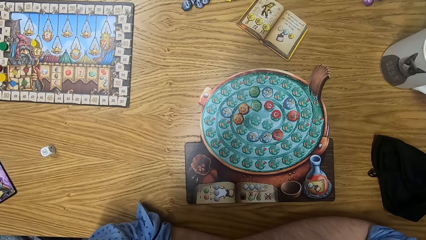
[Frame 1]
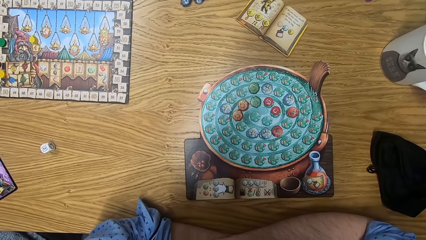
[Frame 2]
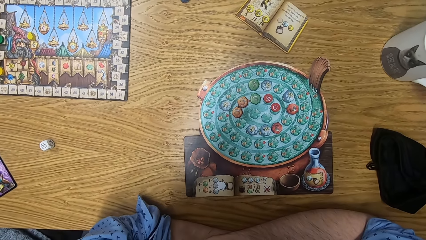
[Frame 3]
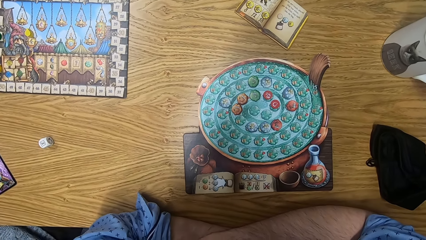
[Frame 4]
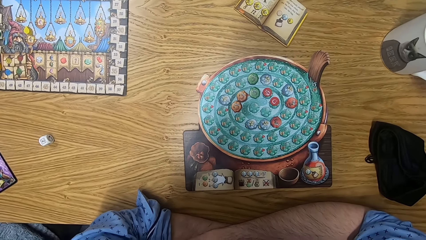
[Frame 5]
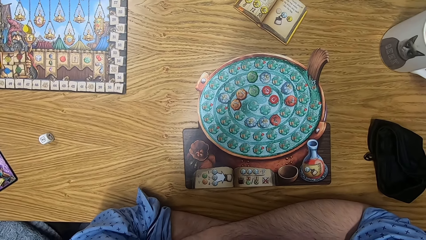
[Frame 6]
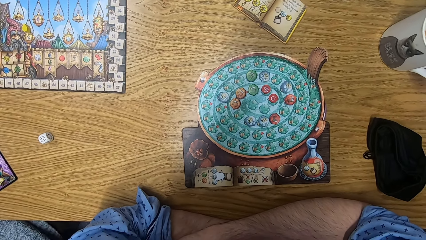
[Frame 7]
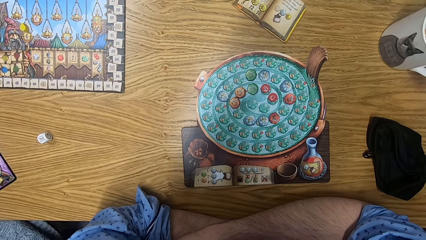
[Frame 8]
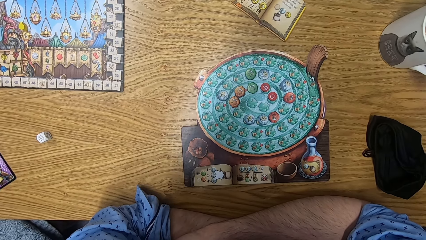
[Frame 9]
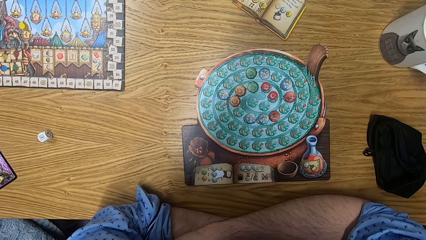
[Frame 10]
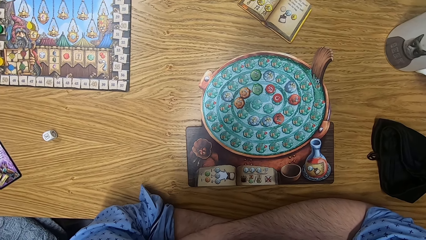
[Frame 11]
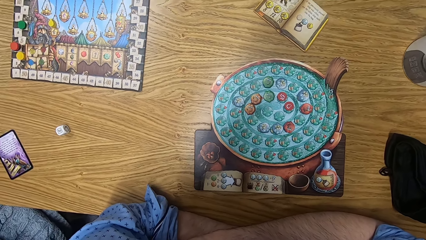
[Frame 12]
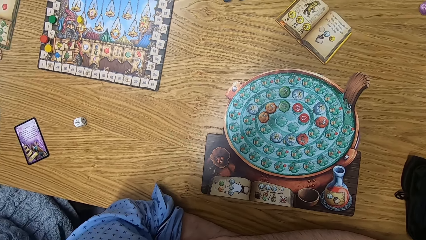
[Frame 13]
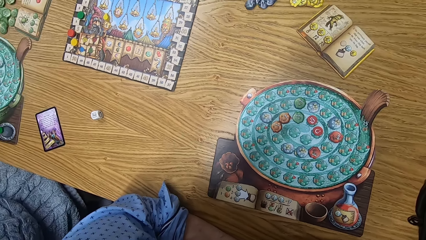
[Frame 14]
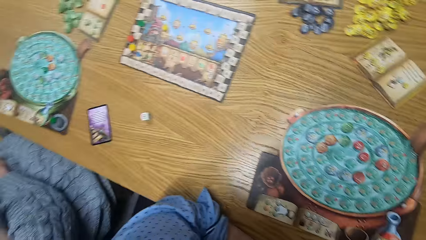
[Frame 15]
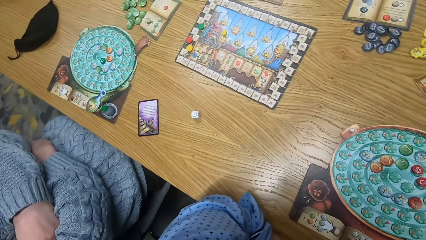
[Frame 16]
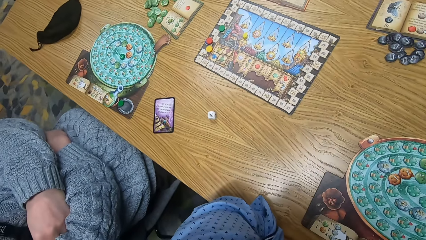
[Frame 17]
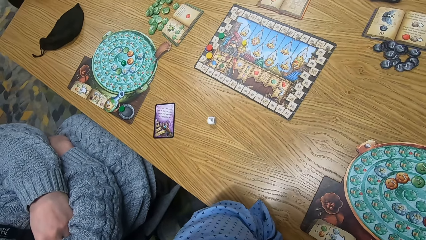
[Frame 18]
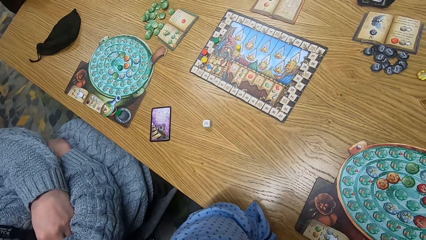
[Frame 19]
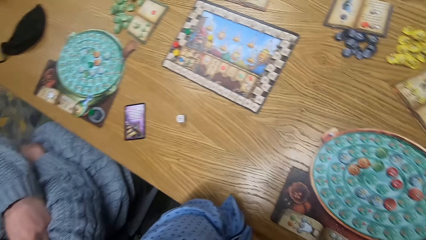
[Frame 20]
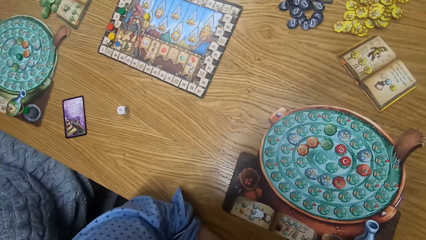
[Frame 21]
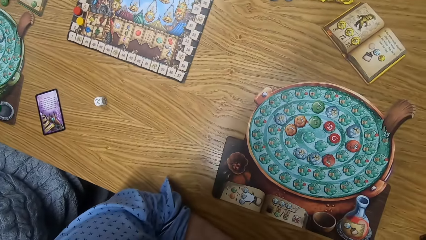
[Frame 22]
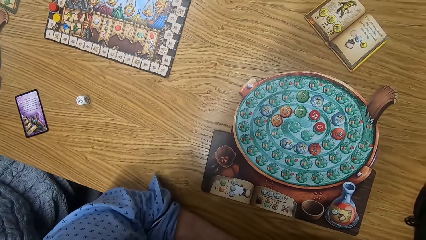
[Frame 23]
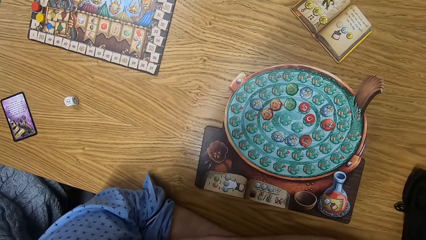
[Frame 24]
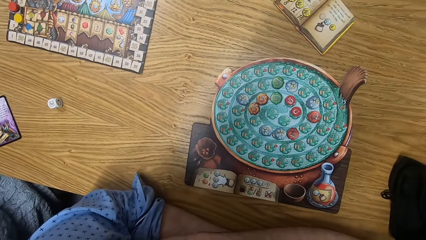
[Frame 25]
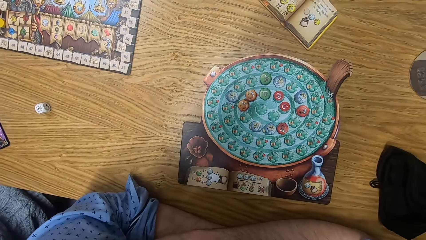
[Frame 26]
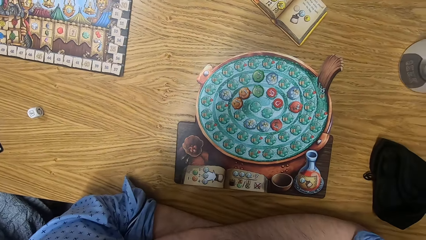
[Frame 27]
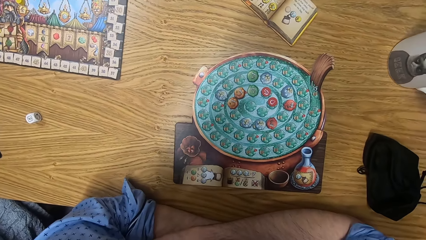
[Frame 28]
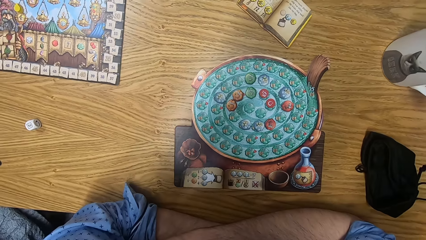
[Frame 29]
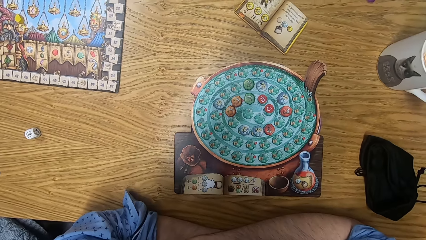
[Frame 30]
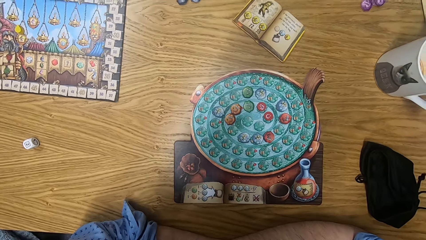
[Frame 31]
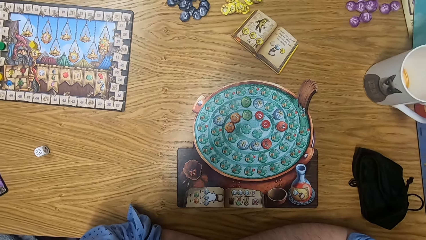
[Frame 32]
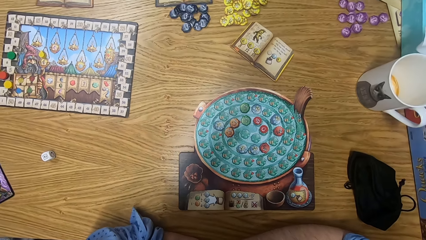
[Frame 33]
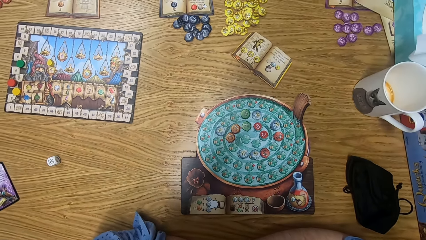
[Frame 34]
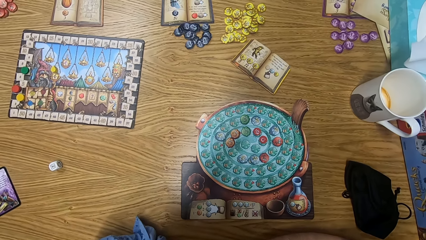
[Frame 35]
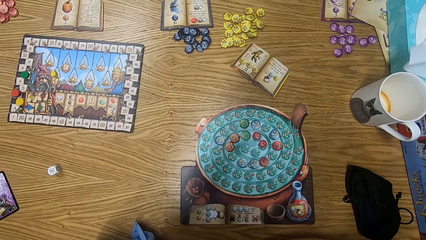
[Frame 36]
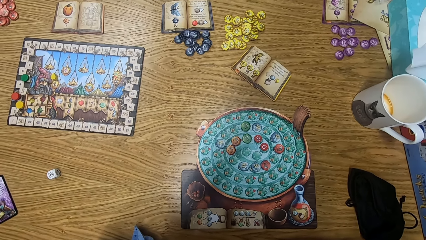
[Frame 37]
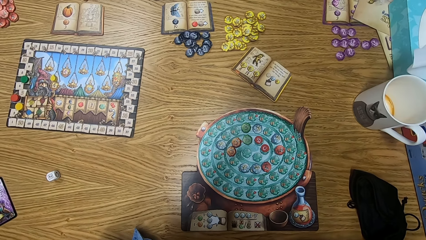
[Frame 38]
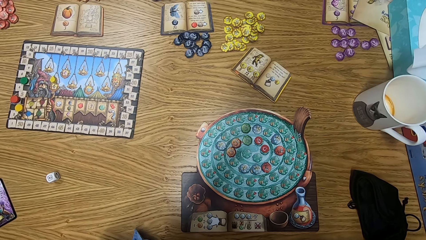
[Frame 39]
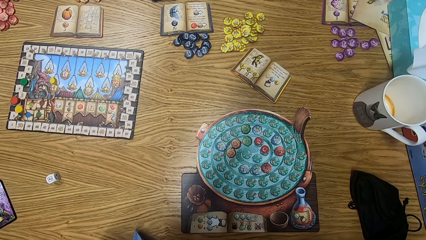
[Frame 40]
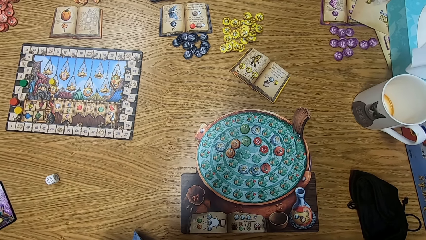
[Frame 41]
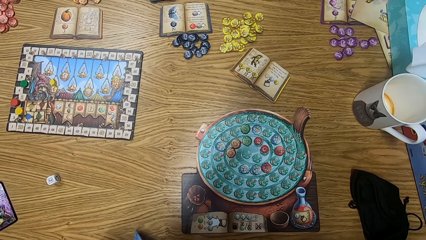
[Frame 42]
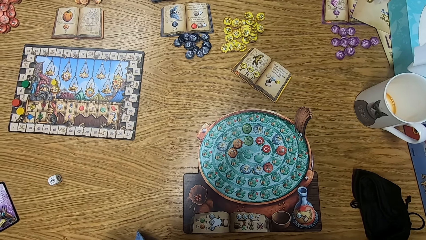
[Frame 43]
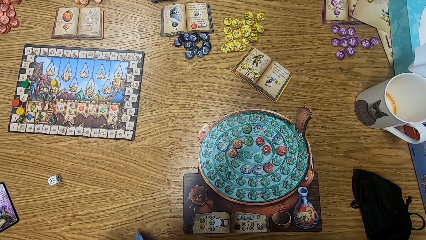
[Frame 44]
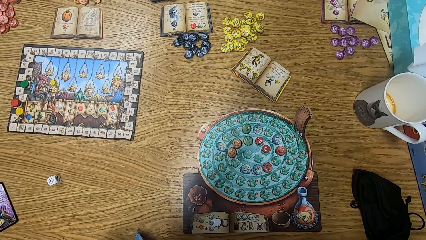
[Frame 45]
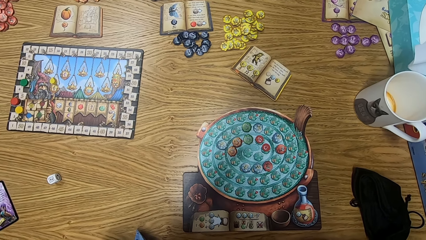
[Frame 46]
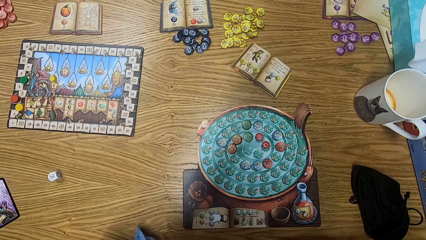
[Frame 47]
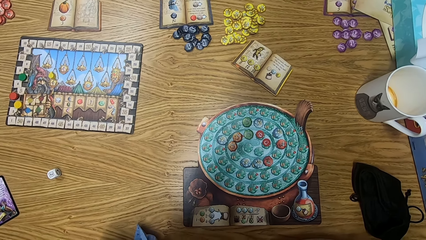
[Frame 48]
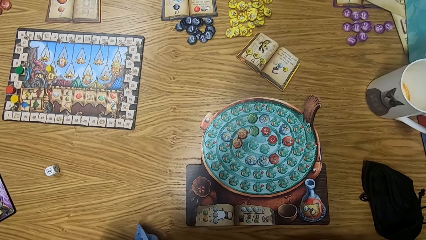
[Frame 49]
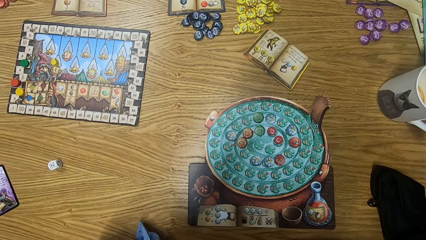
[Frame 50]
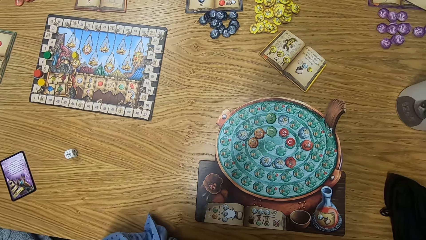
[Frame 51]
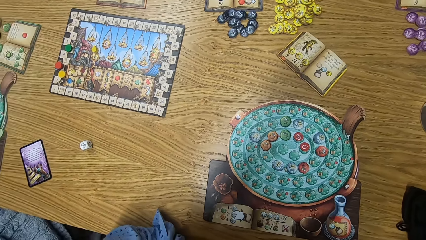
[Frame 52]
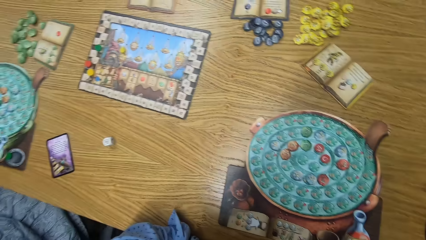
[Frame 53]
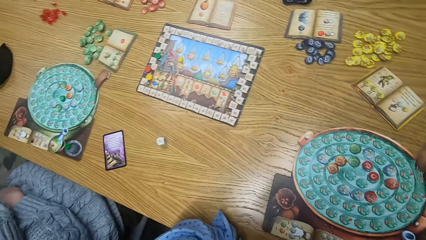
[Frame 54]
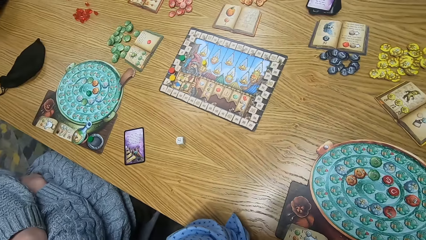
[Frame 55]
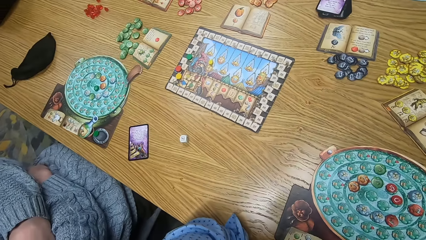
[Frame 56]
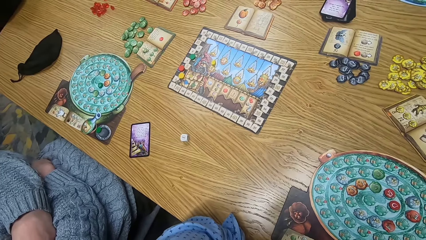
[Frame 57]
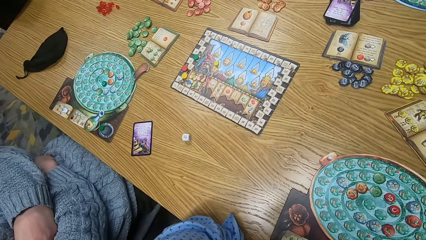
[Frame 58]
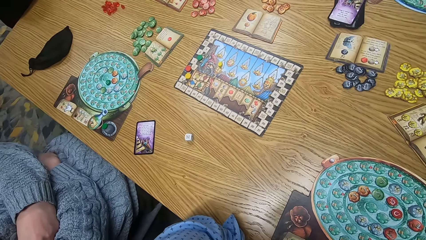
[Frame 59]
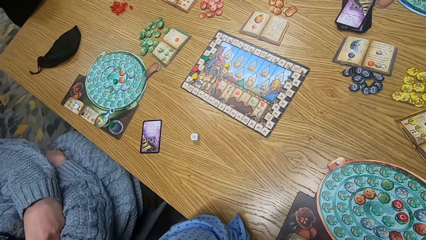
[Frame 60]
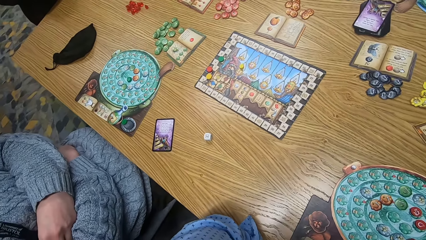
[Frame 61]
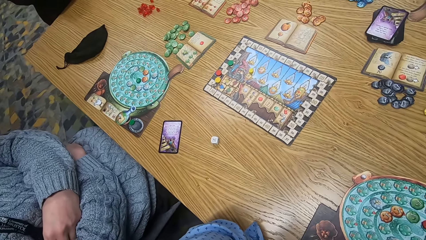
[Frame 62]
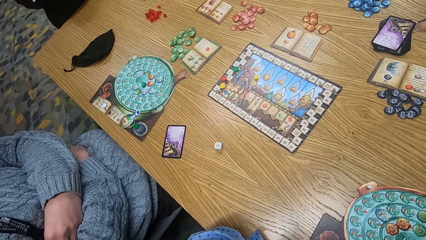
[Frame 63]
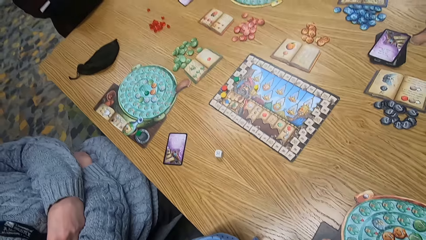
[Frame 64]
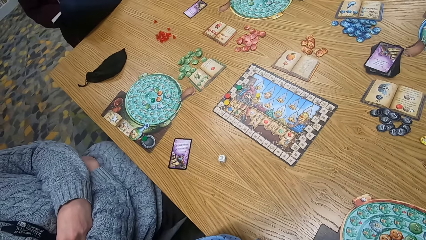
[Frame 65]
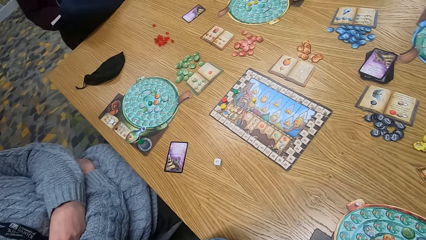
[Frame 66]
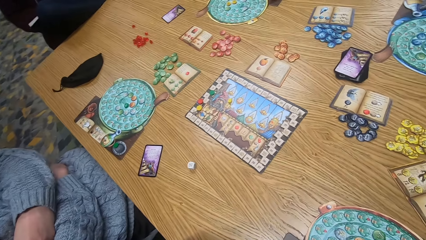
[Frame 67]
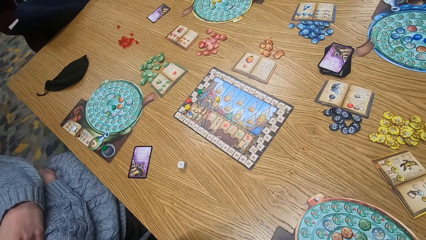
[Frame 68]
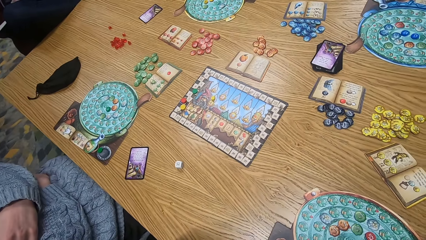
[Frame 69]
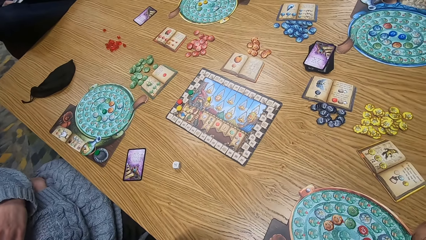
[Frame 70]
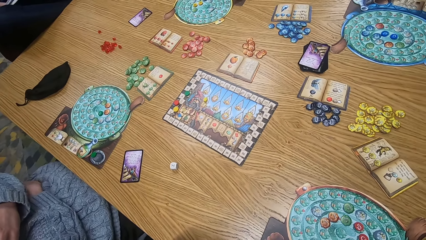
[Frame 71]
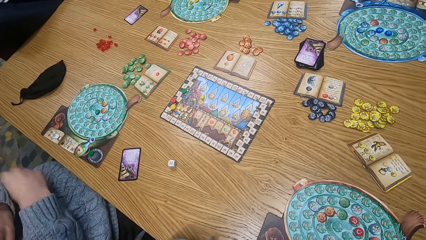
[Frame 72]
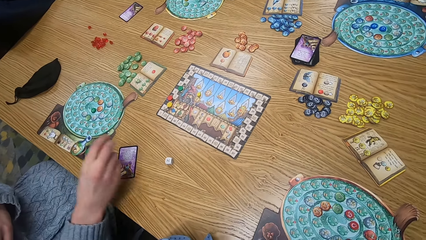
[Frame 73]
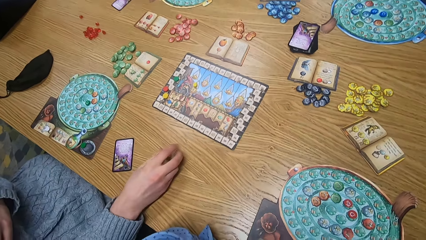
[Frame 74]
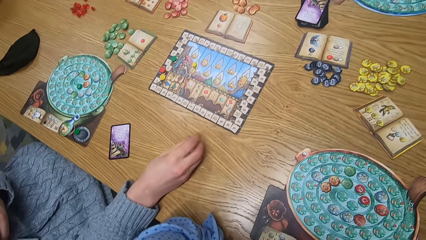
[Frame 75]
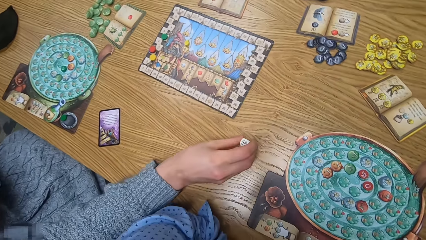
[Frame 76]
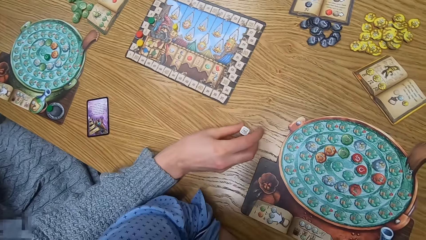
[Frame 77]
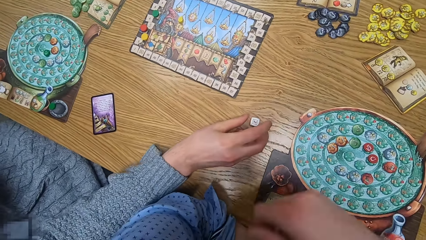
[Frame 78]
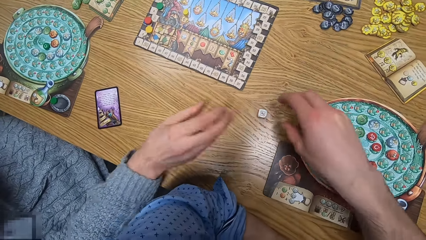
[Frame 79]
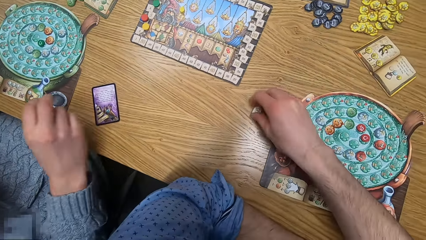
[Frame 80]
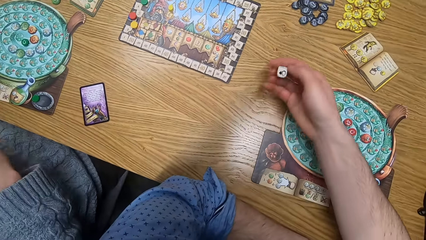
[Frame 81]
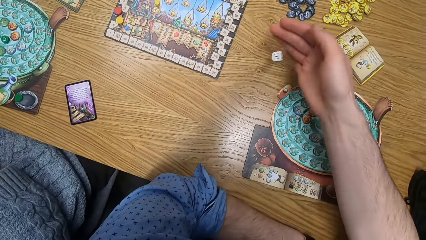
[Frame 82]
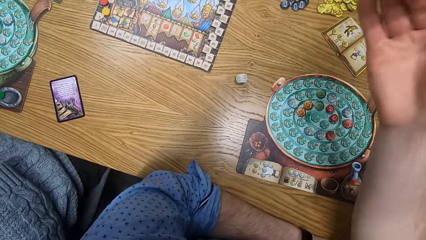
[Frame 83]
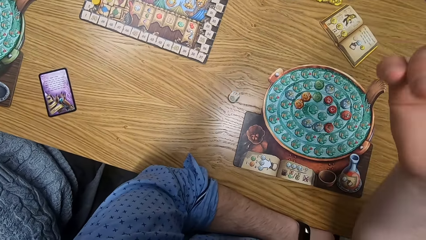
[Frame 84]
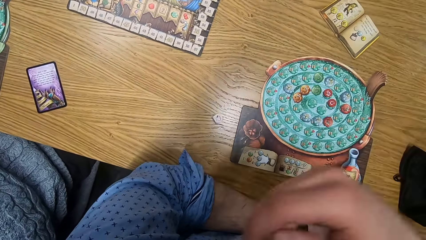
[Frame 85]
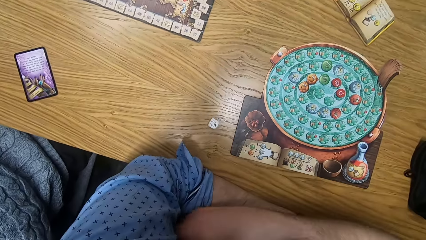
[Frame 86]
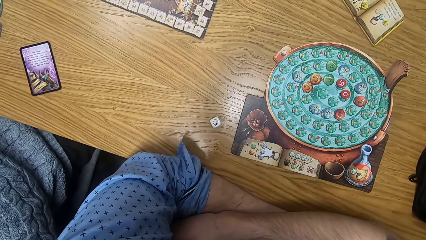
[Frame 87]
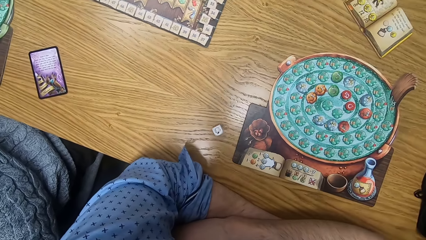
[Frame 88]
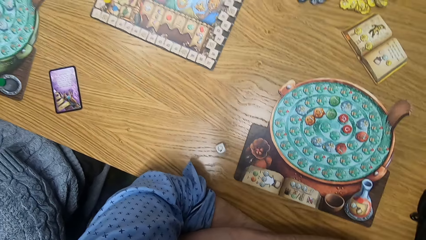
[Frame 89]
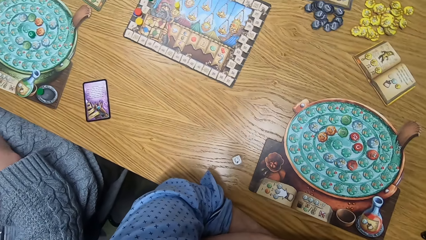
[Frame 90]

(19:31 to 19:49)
The camera wearer looks at the board game on the table. The woman picks a die from the table with her right hand and drops the die on the table with her right hand. The woman moves the dice. The camera wearer picks the die from the table with his right hand. He rolls the die on the table with his right hand.
